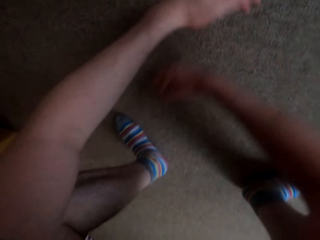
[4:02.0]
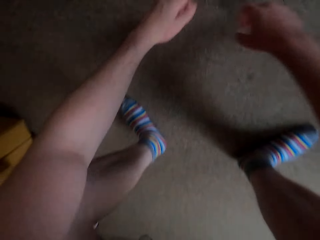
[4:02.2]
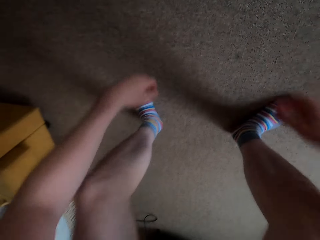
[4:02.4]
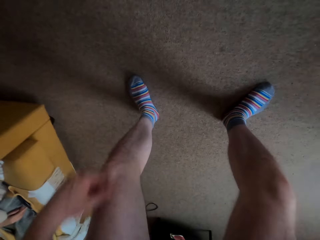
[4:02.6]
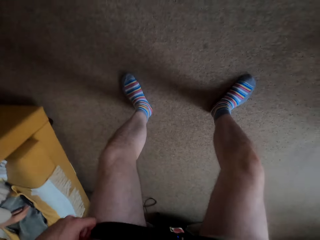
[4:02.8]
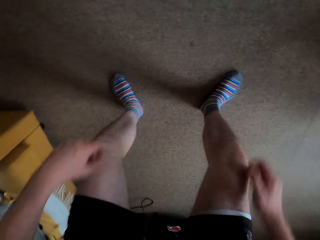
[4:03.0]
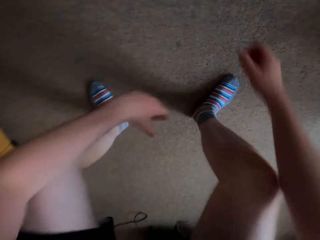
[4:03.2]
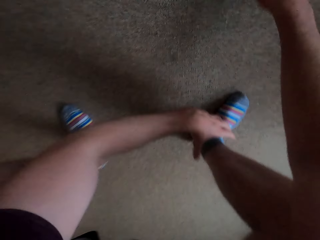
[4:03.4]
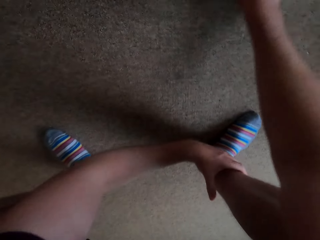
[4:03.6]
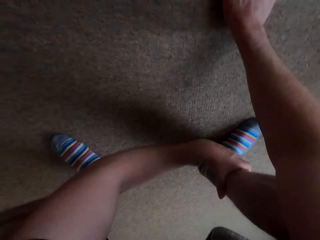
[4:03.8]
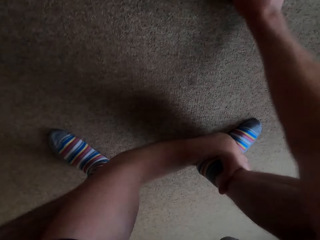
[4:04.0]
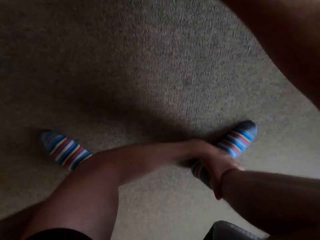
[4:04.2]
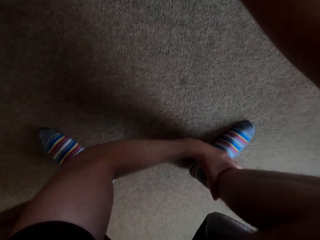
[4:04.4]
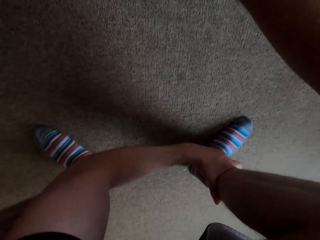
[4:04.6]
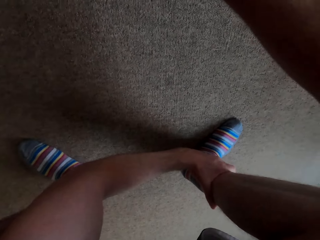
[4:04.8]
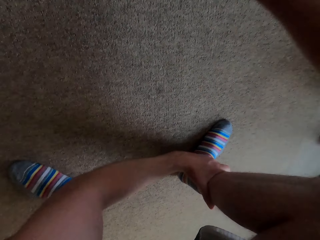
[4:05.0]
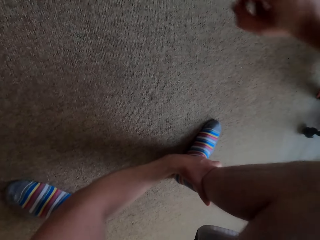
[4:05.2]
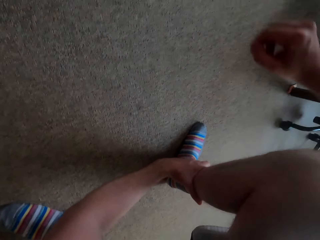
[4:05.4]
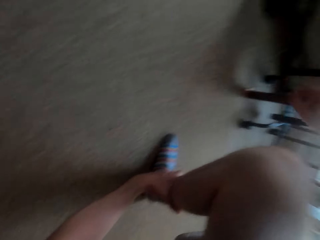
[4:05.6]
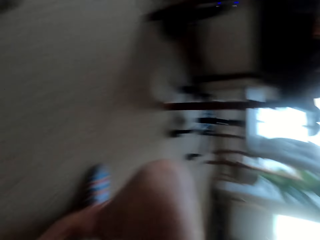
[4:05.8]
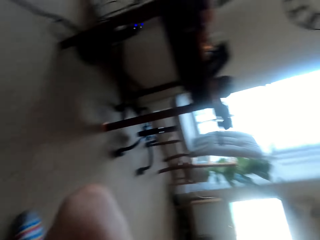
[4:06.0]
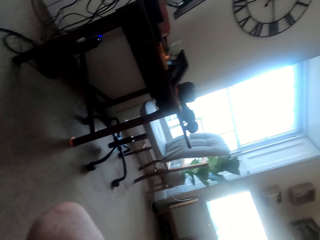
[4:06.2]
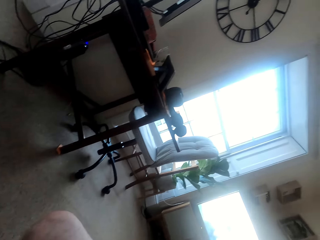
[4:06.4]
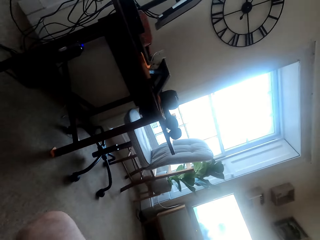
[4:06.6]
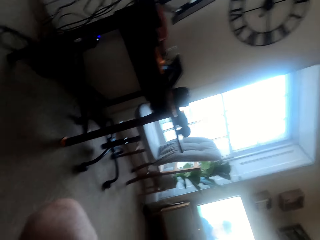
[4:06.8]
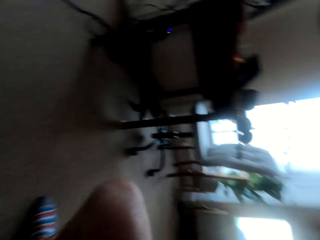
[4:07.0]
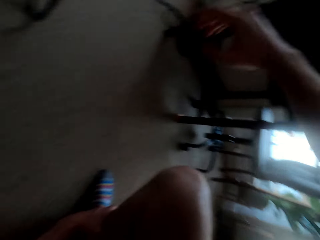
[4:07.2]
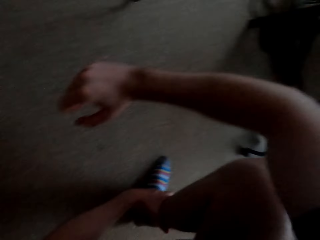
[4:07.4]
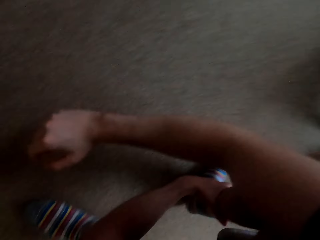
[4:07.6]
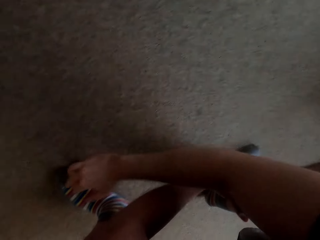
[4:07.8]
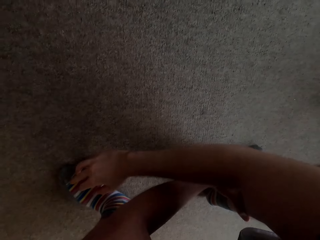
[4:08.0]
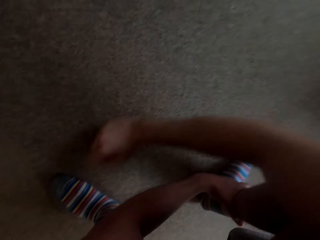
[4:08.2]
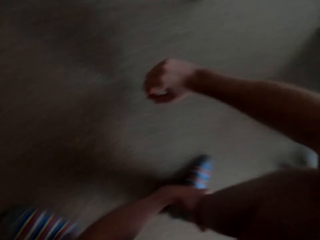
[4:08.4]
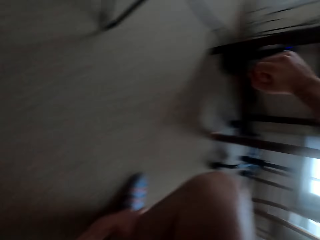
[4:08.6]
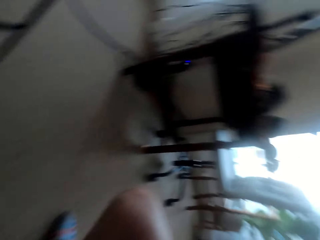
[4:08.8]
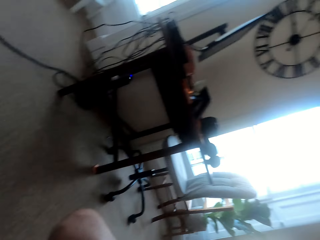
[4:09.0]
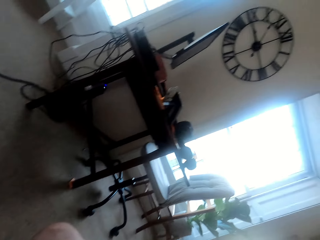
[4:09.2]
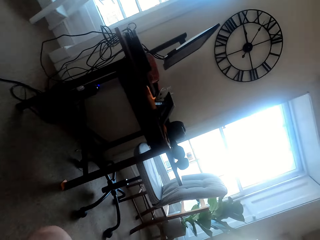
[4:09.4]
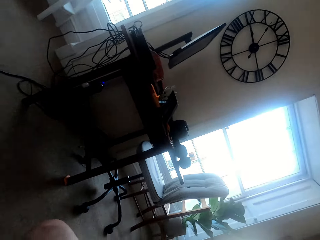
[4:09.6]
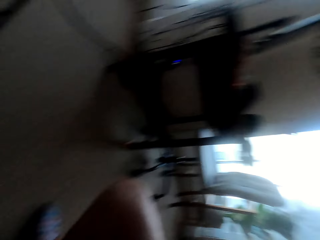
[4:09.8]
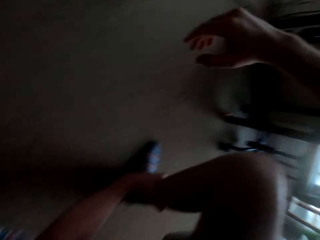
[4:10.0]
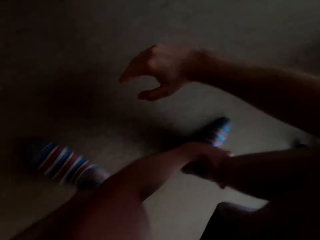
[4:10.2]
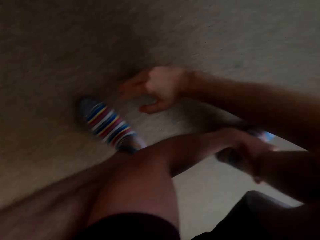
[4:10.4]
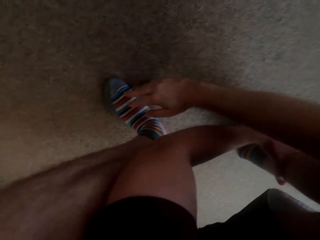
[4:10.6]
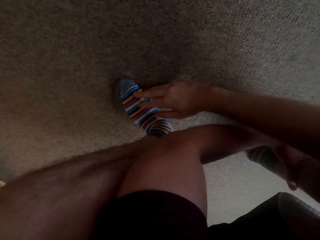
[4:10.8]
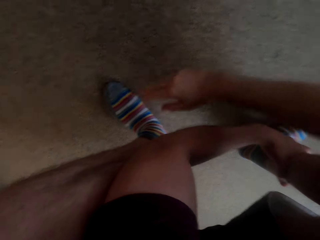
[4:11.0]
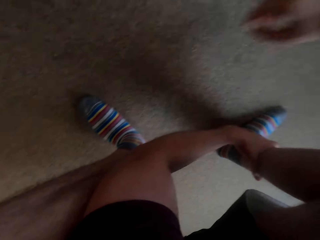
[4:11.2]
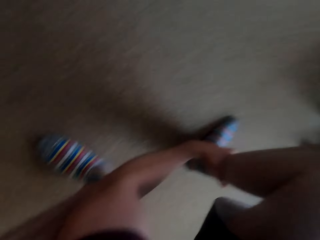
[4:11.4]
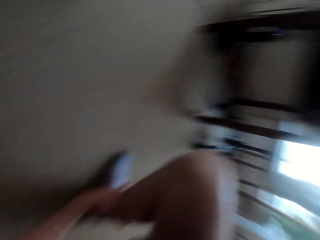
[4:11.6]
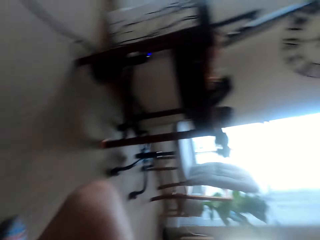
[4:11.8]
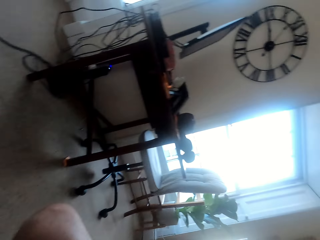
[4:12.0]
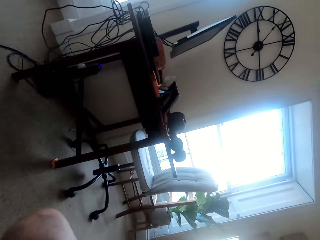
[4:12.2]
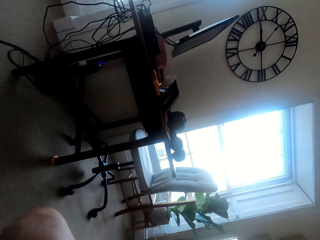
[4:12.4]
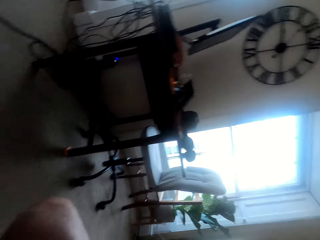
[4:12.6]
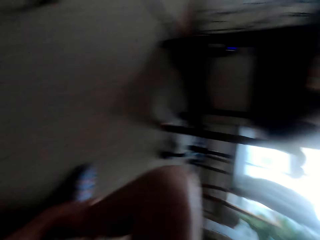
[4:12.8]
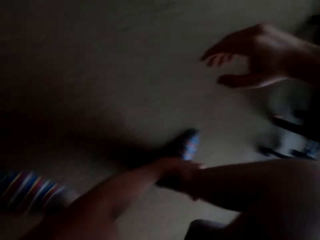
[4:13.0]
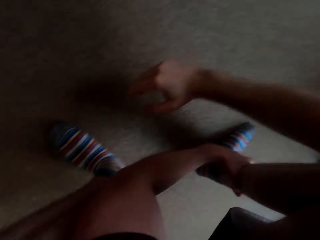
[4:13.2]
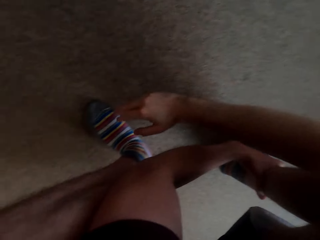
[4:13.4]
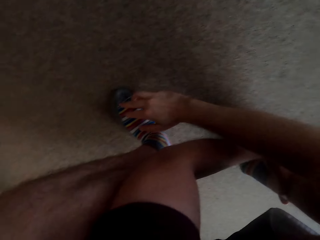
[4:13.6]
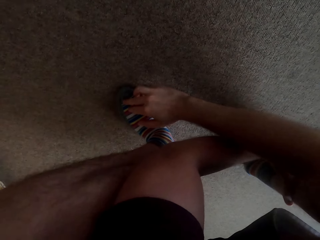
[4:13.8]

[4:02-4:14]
The camera wearer stretches his right hand.

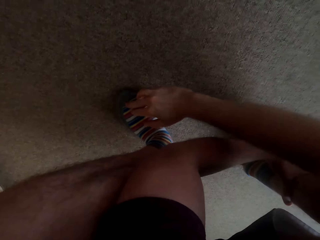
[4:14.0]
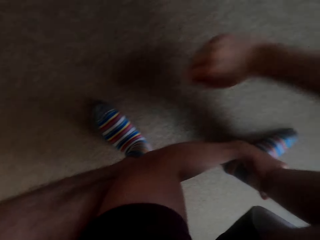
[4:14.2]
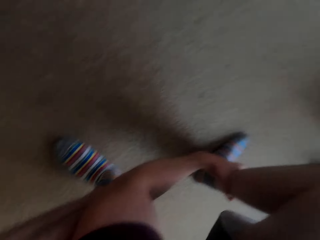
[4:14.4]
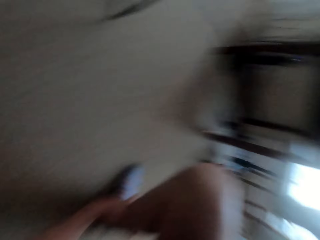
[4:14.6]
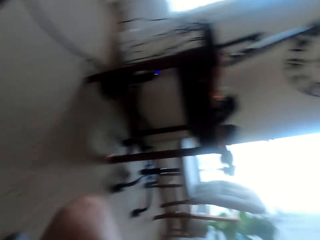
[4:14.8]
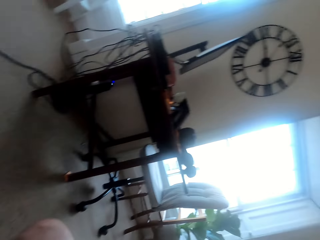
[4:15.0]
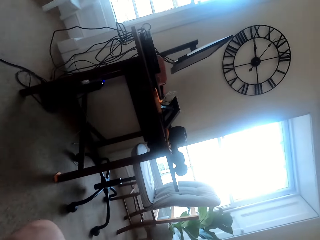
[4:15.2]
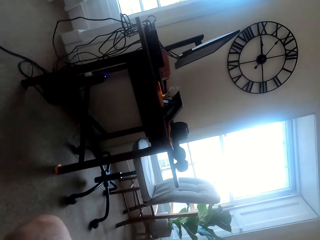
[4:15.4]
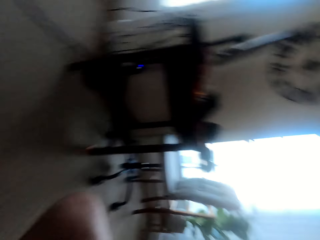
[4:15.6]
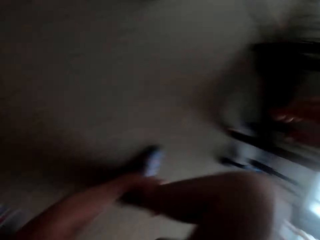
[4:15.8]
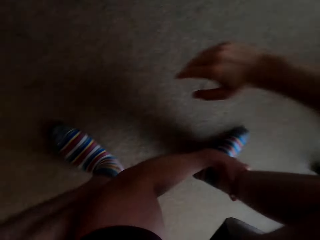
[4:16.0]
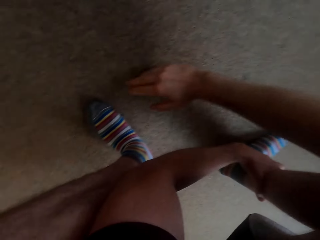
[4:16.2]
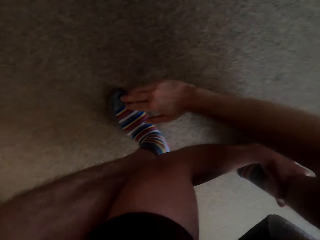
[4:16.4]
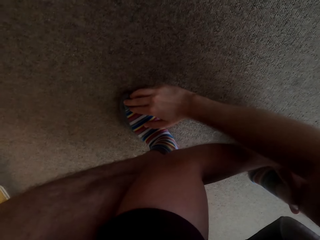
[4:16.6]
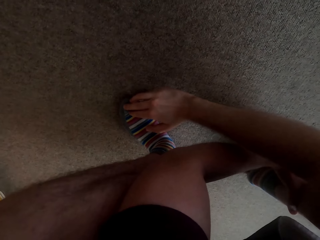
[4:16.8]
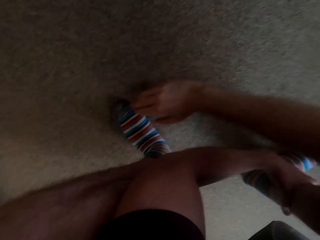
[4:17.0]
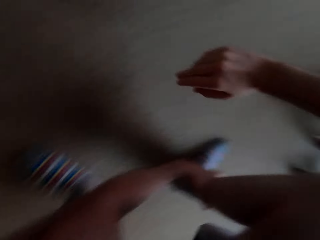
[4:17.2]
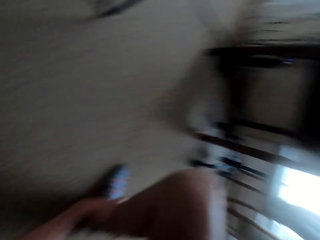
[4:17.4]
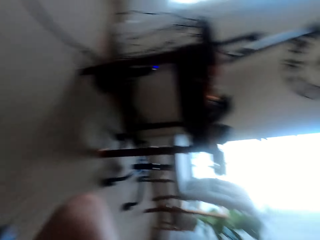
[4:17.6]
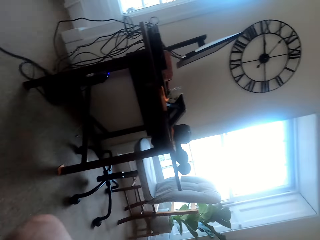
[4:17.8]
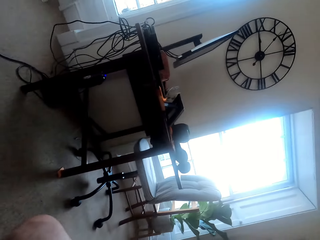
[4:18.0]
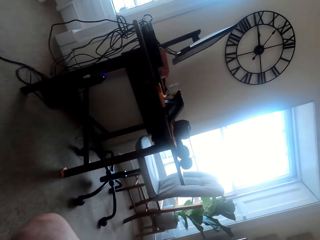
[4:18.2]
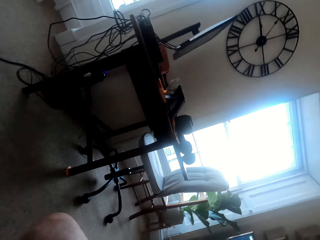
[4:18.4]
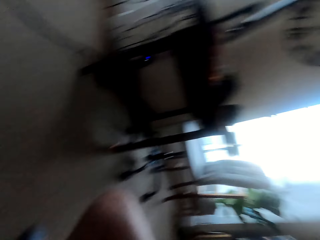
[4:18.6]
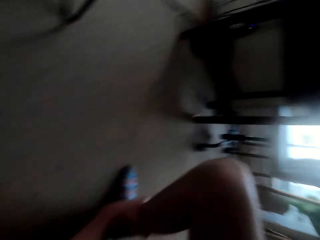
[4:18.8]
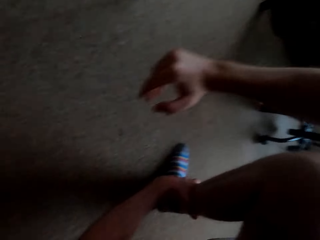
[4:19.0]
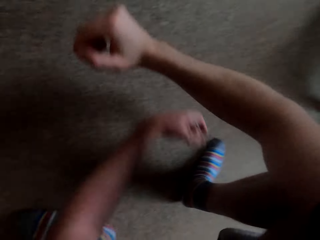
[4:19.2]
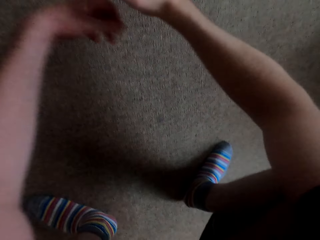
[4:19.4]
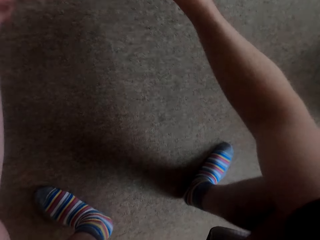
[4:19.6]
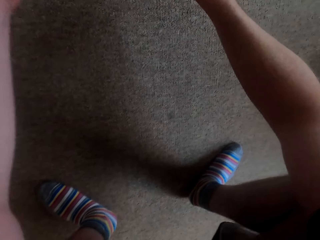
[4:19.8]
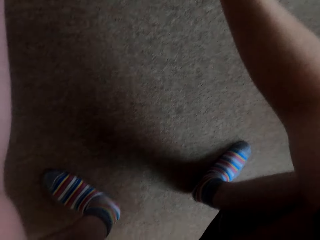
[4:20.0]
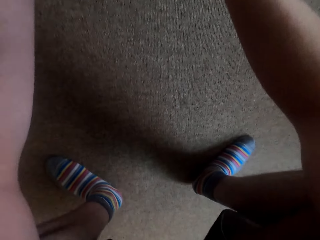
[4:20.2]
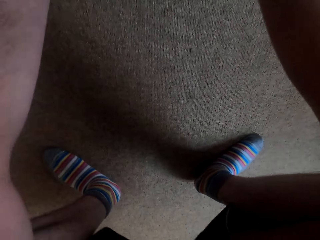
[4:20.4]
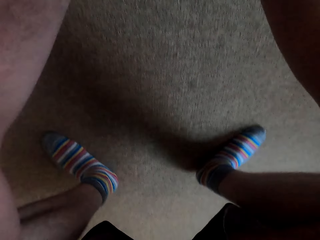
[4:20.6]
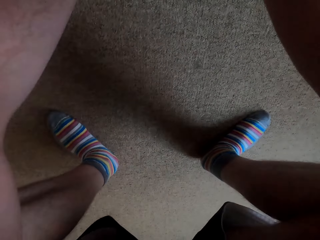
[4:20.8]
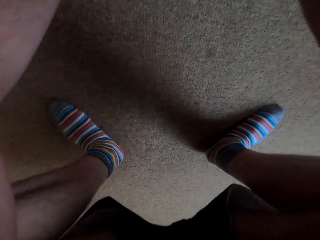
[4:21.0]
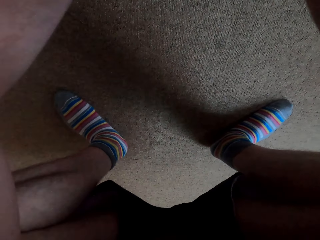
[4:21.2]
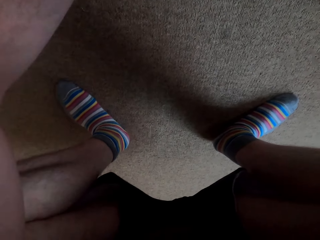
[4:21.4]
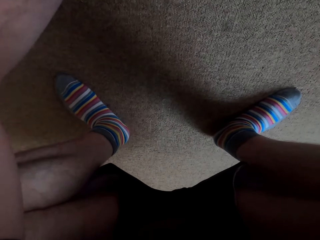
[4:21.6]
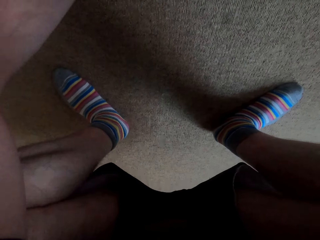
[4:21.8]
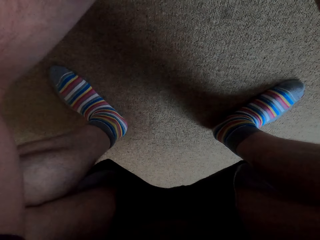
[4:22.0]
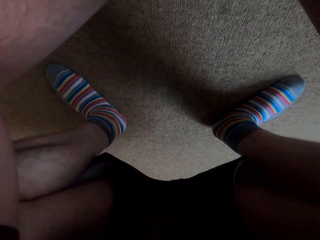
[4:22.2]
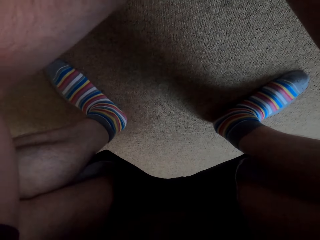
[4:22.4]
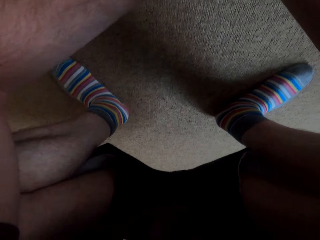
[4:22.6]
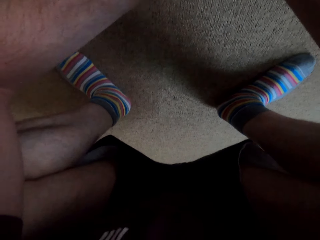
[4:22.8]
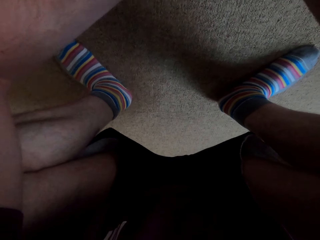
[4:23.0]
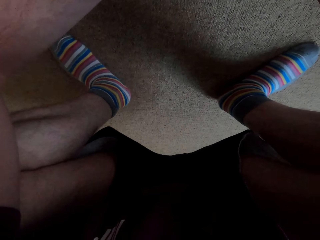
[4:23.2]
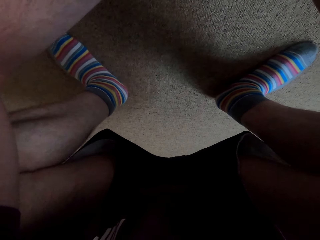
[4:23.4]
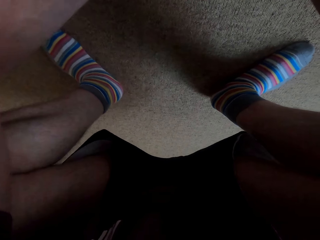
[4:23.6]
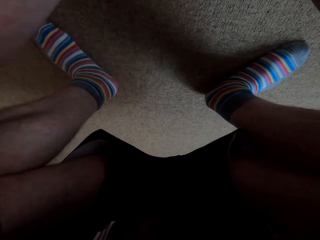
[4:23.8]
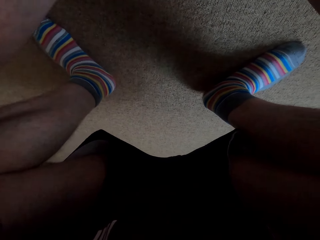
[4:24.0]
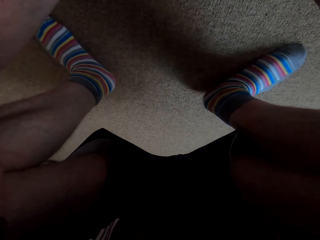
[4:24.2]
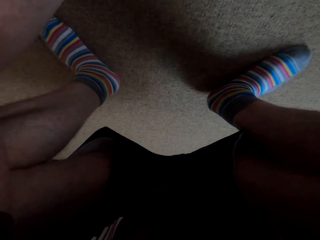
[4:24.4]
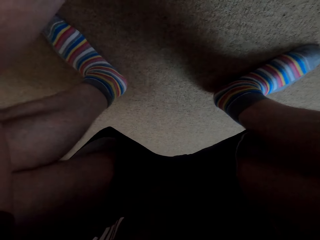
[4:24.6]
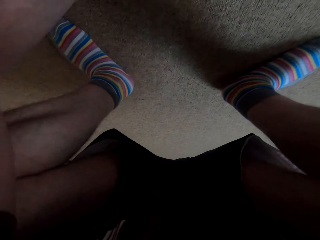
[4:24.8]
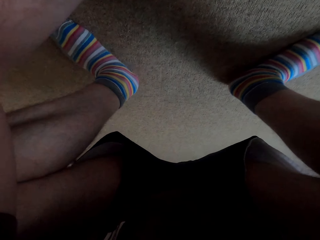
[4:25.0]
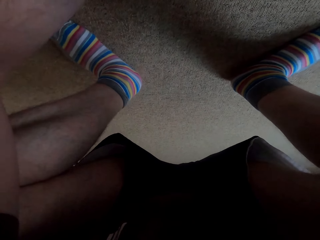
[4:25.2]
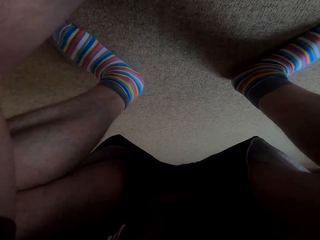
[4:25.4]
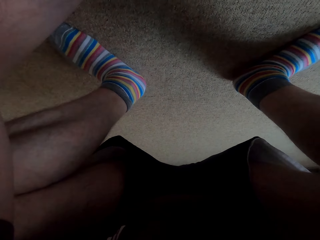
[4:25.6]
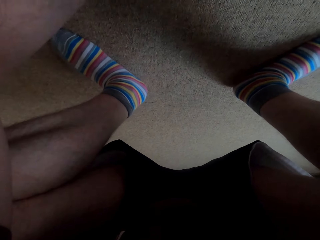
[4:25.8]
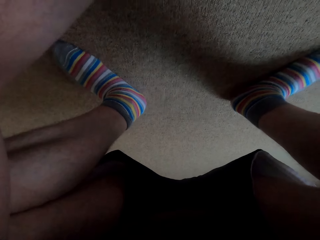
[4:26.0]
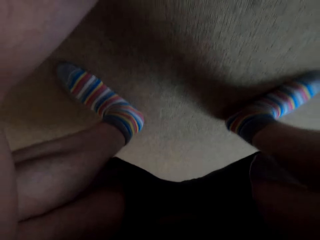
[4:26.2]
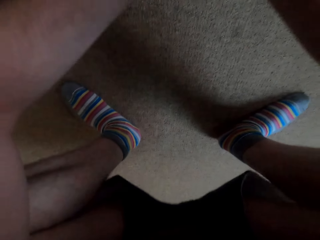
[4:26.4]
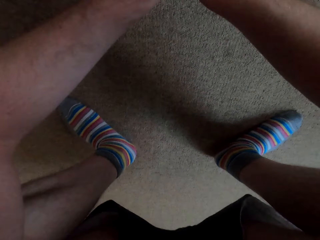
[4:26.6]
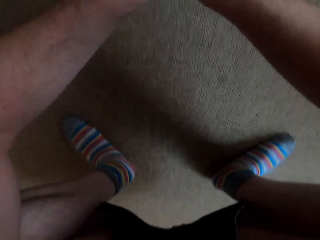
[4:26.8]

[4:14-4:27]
The camera wearer squats in the house.
